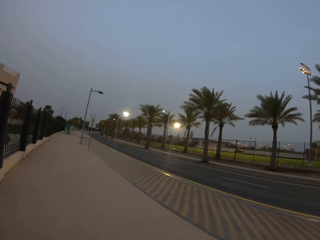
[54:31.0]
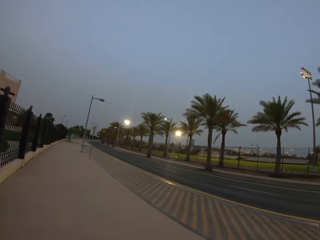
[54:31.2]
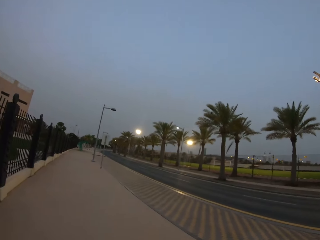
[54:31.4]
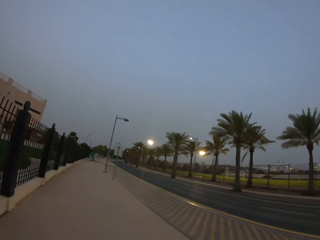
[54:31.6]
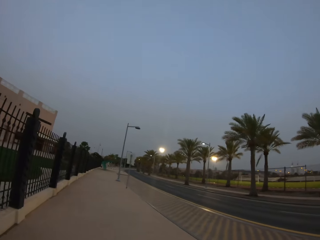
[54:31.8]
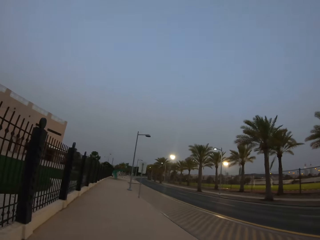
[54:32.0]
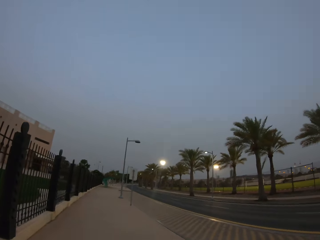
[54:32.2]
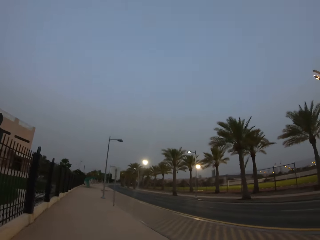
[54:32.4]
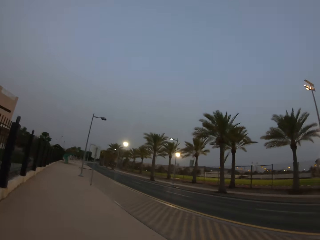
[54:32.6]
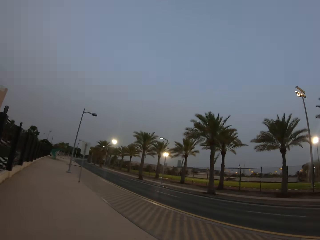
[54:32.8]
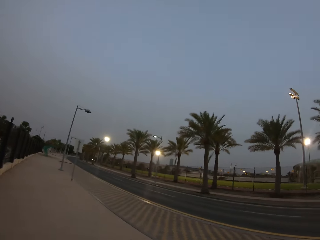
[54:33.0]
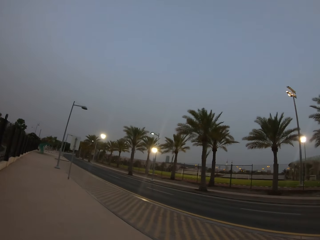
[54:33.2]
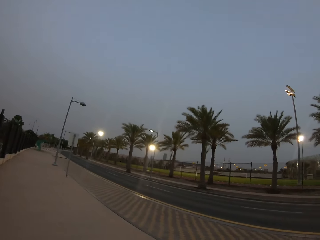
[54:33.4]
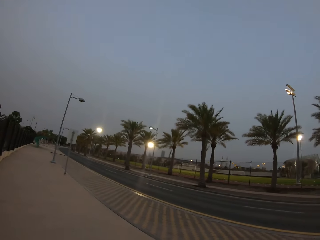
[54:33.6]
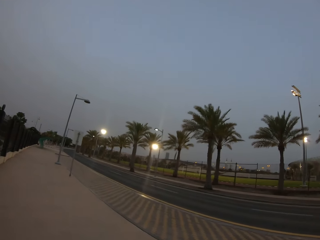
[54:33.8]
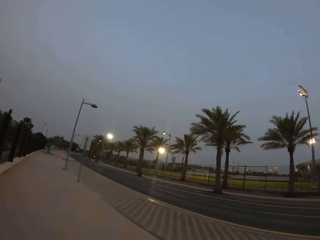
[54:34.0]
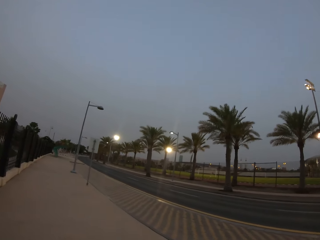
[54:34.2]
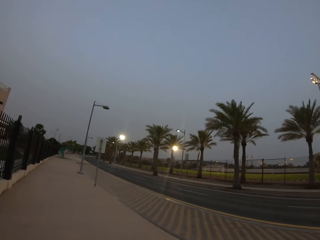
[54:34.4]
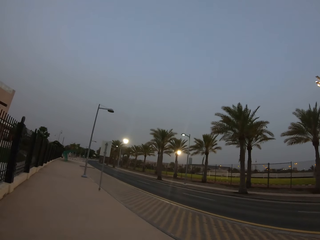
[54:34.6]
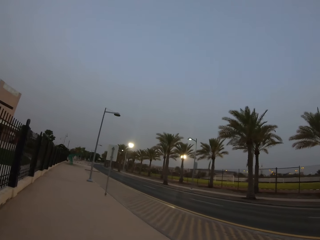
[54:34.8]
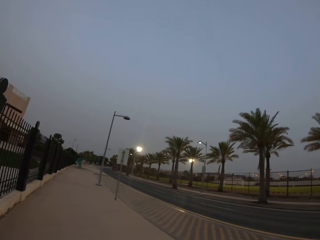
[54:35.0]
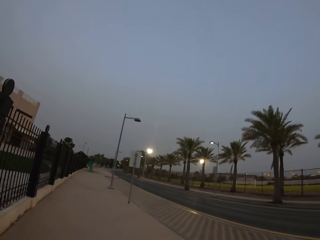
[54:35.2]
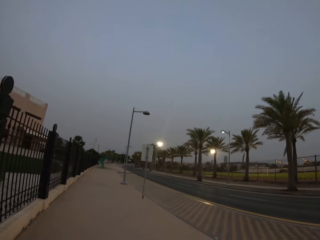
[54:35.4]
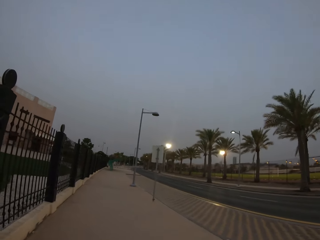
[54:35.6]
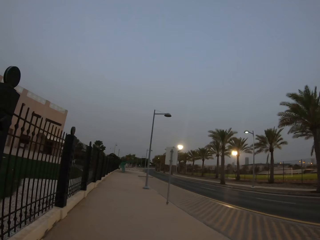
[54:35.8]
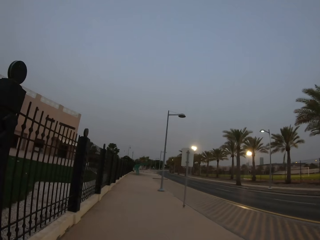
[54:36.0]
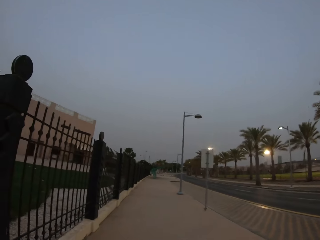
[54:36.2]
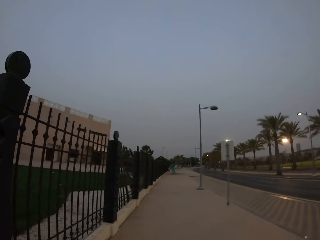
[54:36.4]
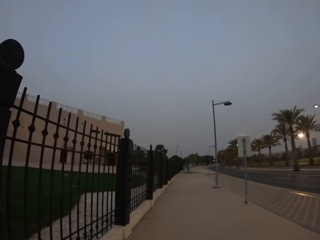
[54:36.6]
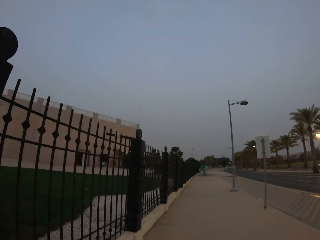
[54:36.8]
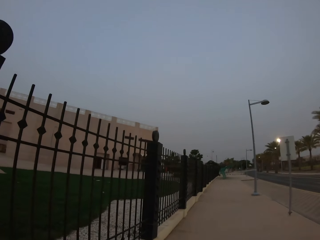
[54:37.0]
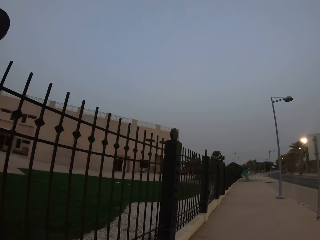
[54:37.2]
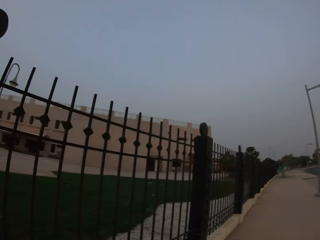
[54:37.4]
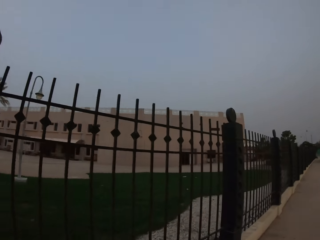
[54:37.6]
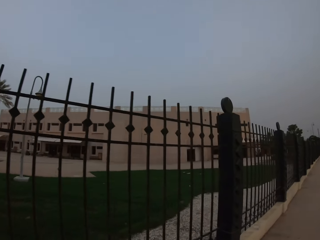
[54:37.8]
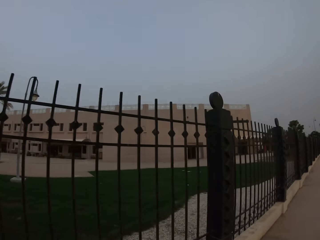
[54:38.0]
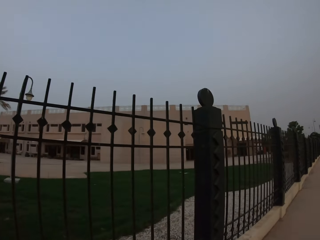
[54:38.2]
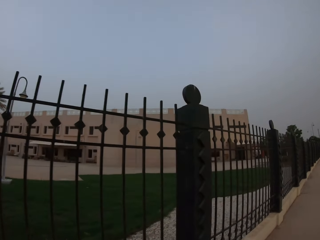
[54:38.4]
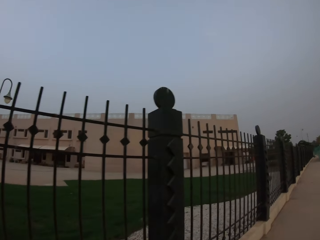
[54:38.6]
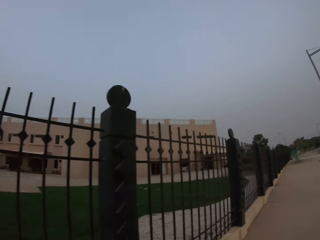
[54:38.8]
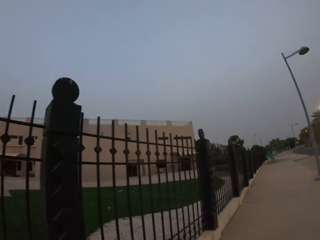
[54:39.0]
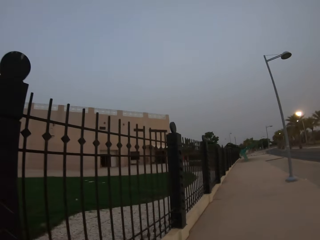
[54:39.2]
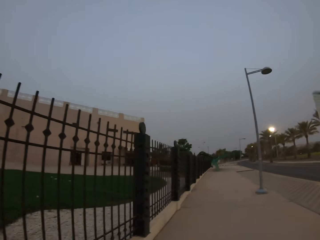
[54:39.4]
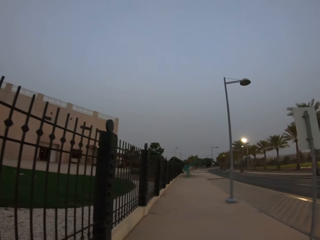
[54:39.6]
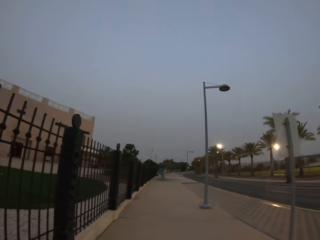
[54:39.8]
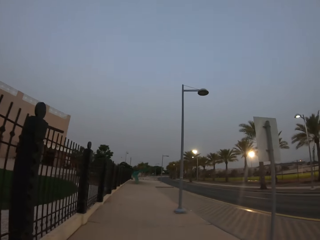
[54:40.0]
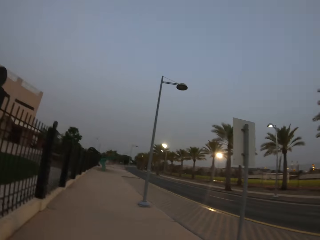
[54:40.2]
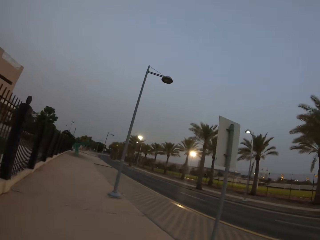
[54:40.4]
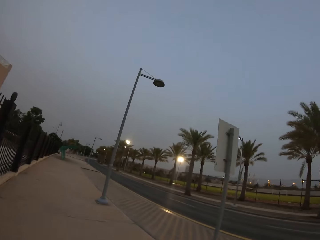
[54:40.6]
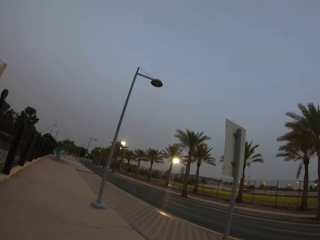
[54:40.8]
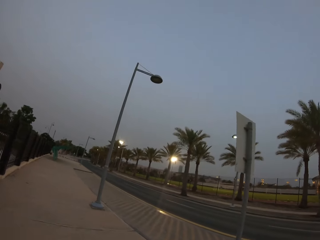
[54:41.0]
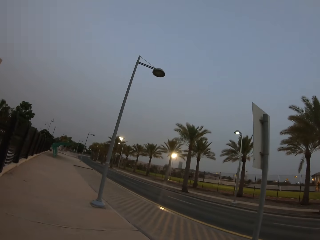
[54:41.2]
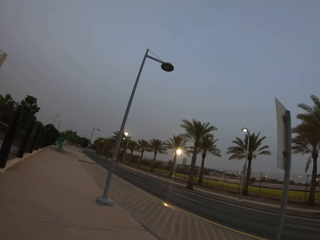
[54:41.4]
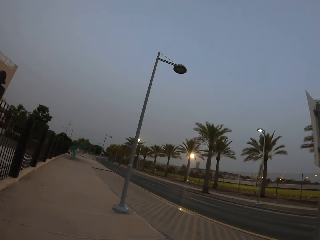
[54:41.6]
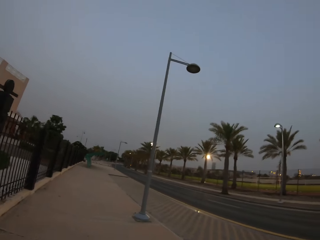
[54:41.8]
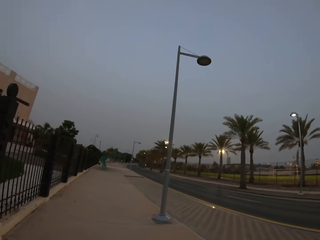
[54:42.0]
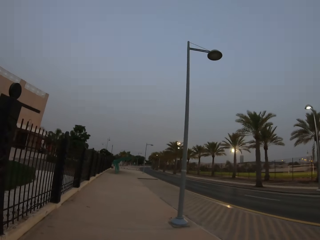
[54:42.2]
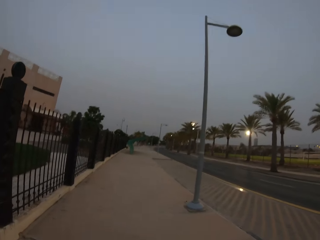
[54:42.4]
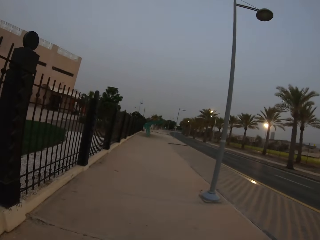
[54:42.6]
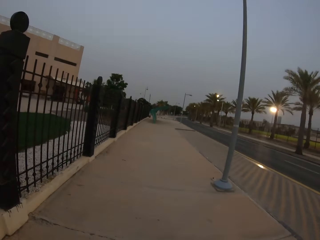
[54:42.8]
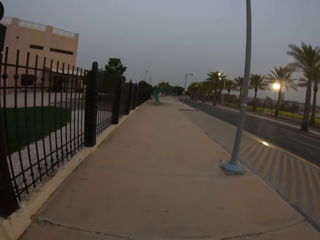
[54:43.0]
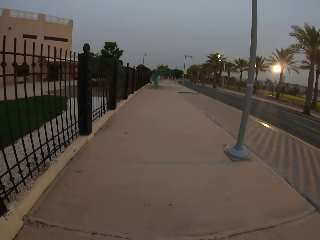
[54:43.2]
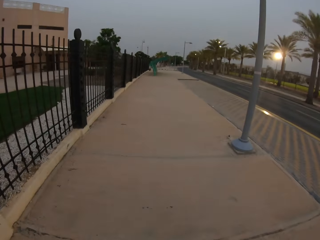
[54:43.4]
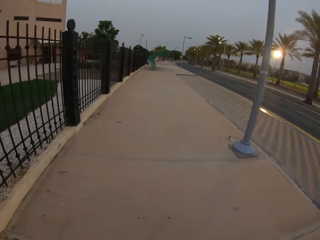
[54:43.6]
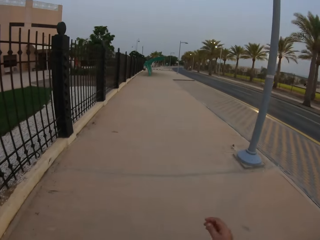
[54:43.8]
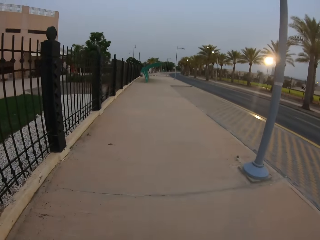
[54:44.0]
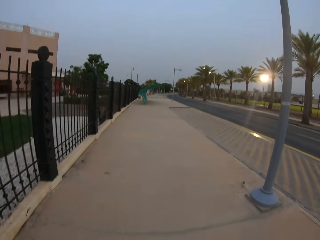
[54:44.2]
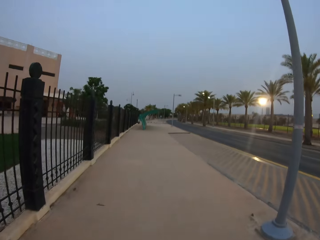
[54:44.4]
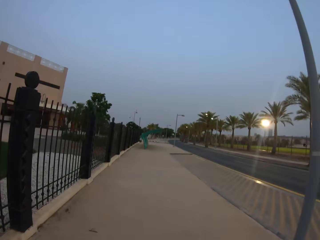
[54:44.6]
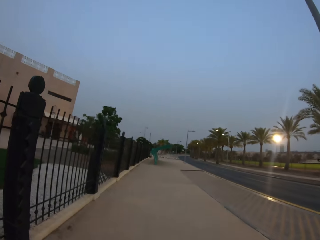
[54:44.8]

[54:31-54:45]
The camera wearer looks around and walks around.

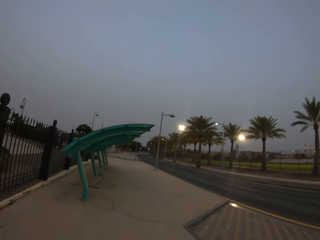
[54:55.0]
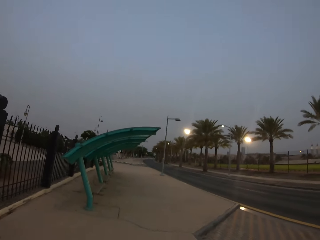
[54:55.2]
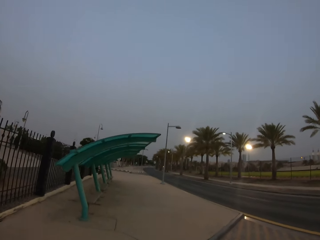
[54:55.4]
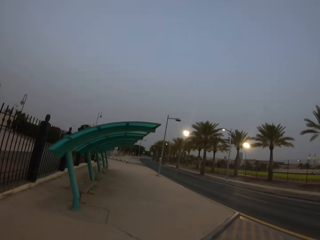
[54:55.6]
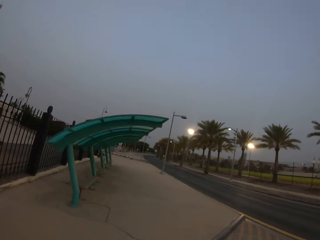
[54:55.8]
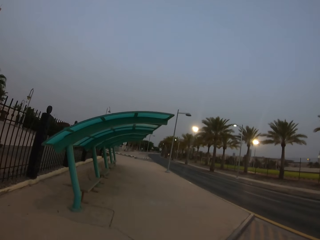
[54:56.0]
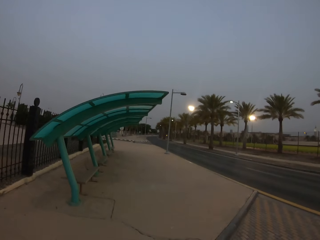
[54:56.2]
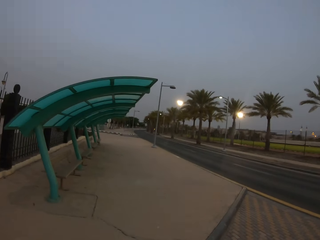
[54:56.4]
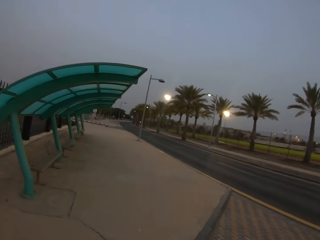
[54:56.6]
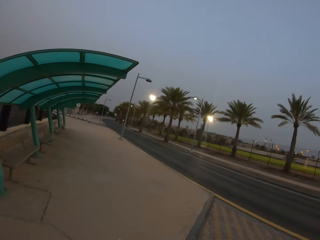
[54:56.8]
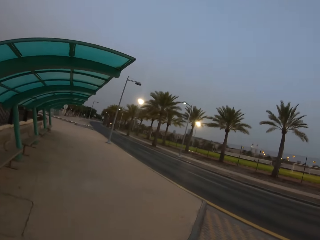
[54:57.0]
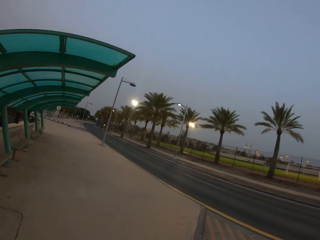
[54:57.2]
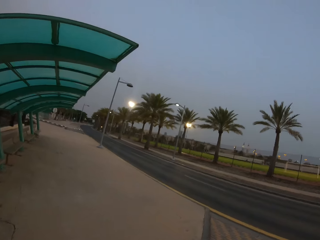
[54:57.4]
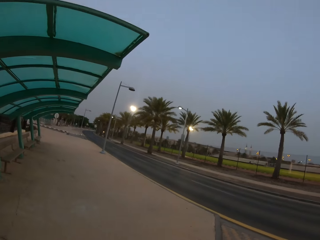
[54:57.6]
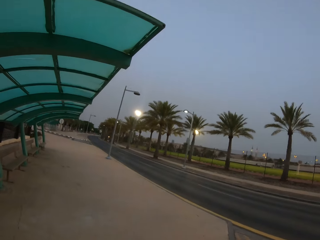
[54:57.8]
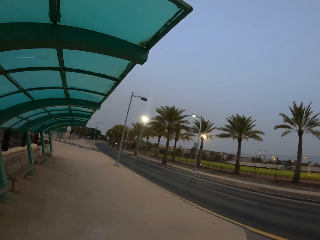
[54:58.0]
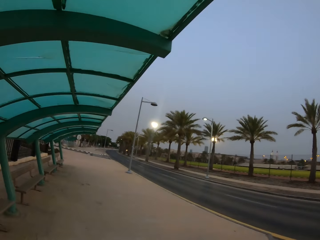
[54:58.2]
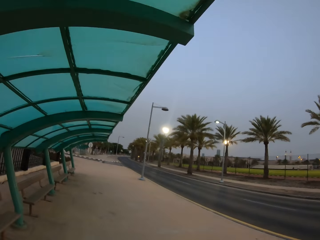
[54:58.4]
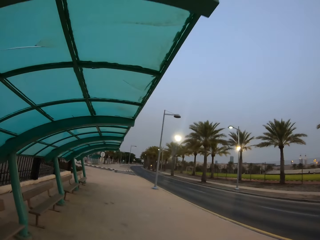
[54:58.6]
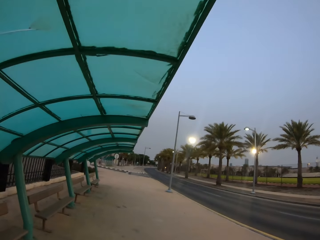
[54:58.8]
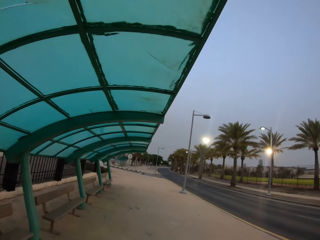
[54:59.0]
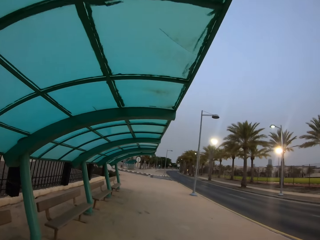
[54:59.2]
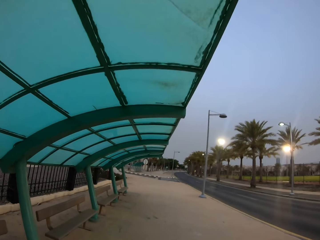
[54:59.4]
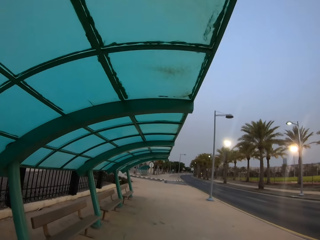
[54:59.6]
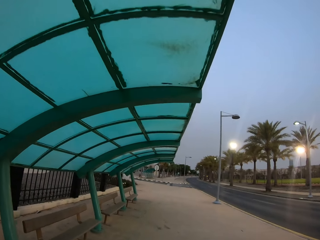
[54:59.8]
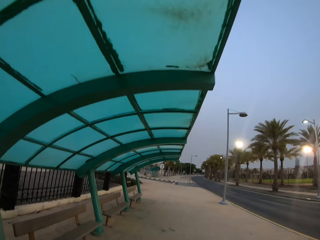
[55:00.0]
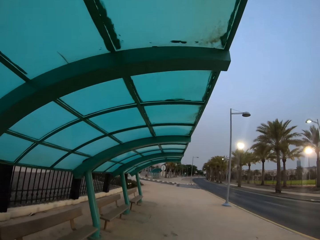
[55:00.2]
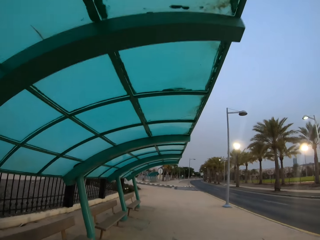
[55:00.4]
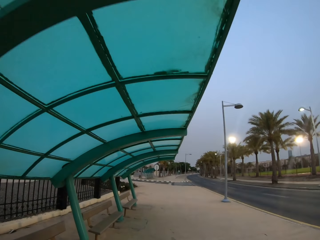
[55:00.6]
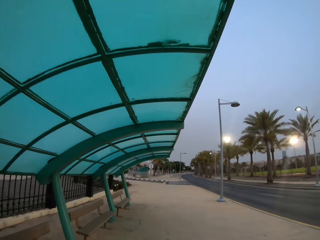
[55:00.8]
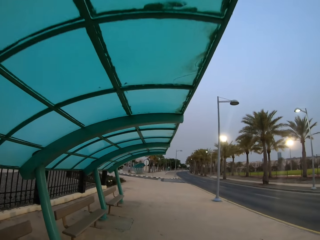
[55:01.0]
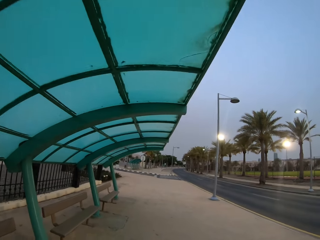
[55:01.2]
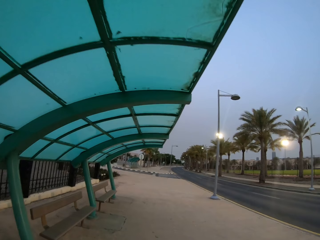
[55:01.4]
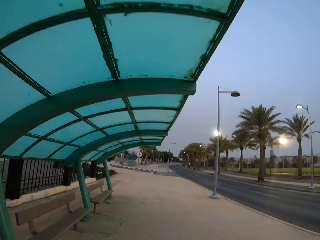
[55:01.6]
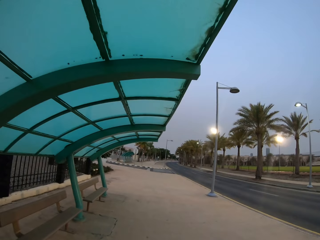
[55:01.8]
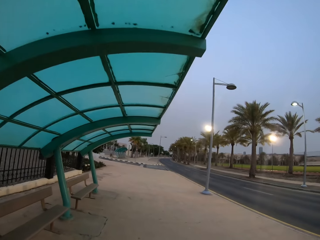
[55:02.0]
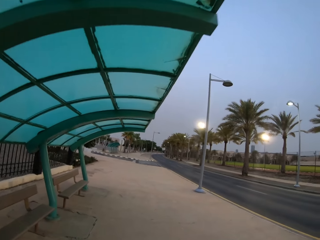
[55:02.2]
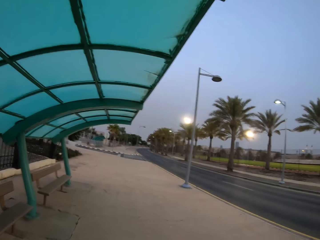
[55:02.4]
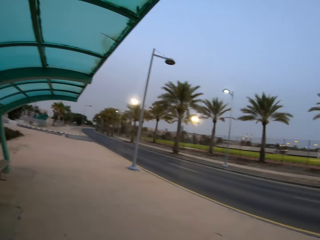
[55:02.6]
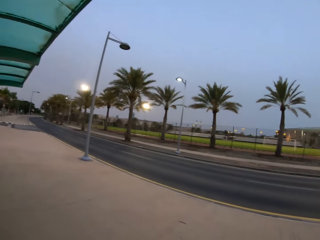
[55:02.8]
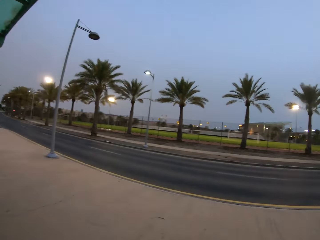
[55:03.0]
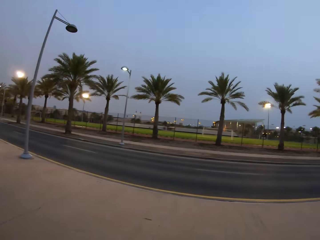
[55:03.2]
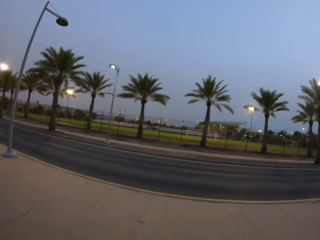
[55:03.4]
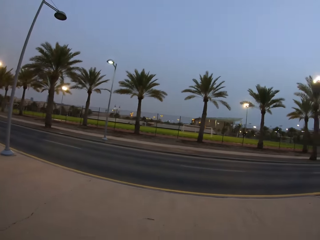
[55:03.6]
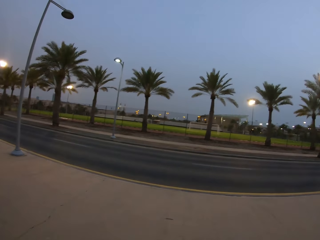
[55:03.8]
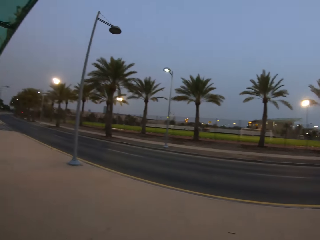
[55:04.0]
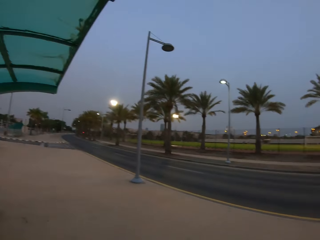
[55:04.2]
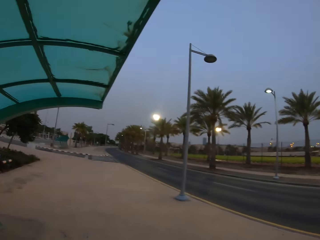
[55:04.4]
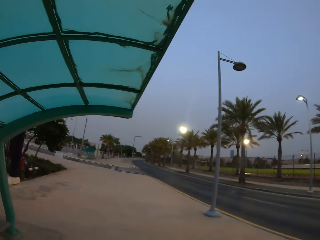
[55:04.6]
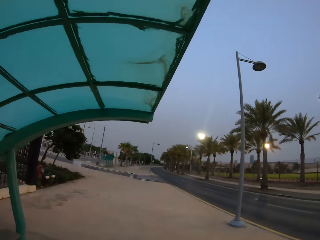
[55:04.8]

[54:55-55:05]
The camera wearer looks around and walks around. They look around.
